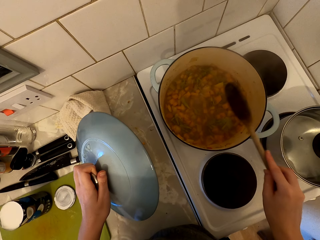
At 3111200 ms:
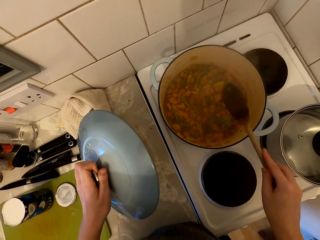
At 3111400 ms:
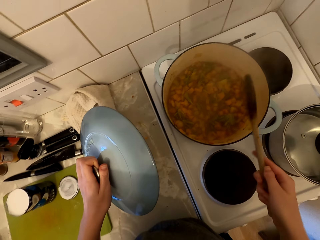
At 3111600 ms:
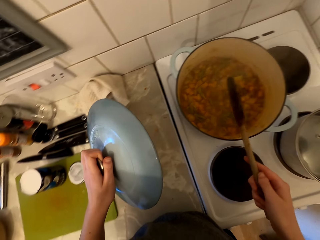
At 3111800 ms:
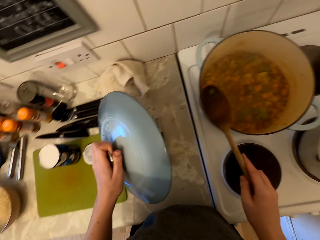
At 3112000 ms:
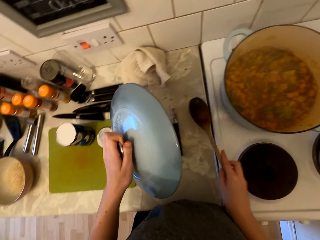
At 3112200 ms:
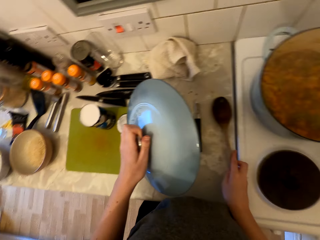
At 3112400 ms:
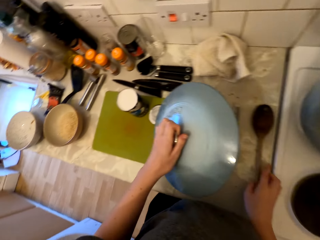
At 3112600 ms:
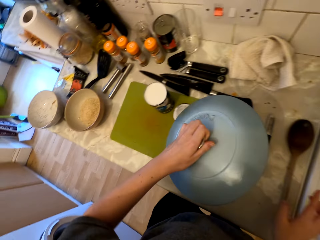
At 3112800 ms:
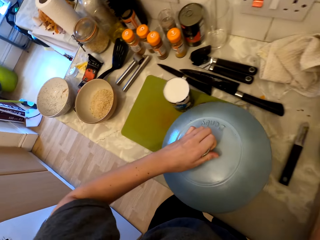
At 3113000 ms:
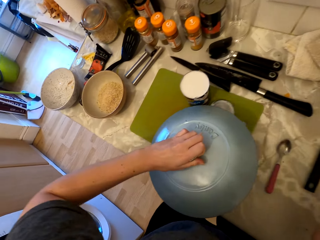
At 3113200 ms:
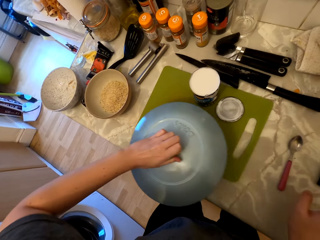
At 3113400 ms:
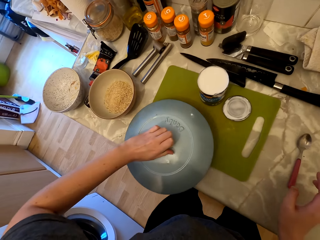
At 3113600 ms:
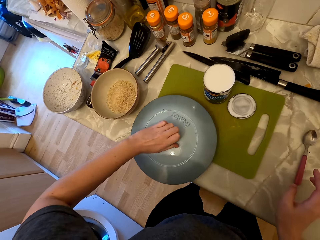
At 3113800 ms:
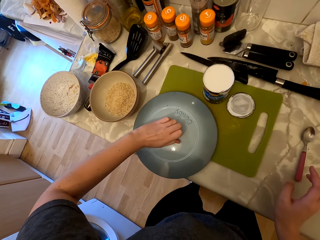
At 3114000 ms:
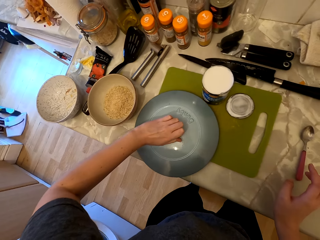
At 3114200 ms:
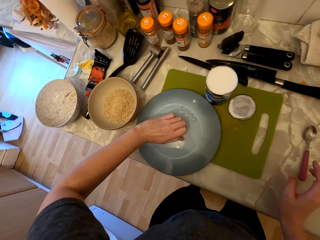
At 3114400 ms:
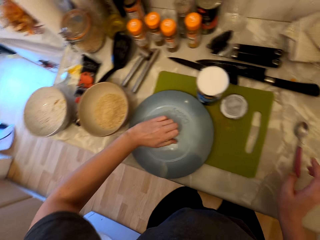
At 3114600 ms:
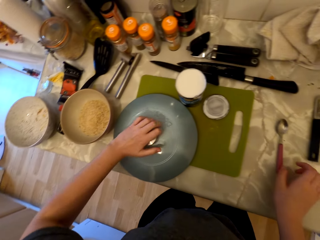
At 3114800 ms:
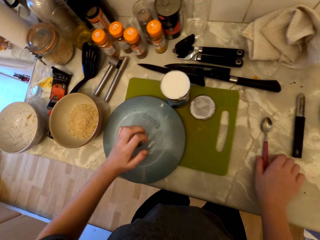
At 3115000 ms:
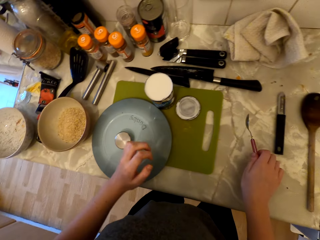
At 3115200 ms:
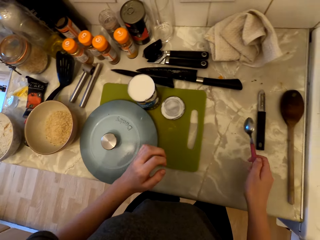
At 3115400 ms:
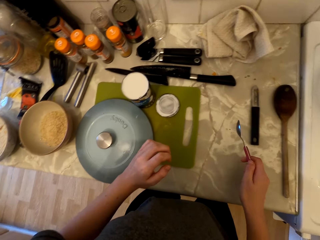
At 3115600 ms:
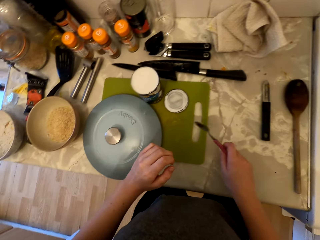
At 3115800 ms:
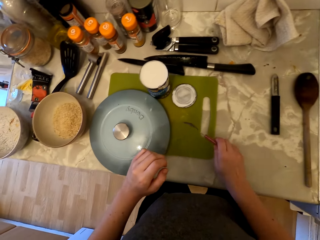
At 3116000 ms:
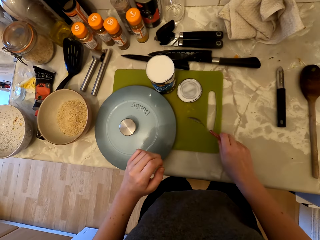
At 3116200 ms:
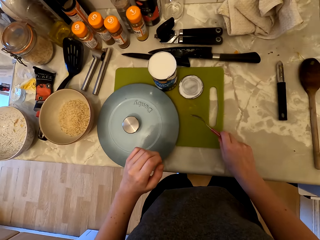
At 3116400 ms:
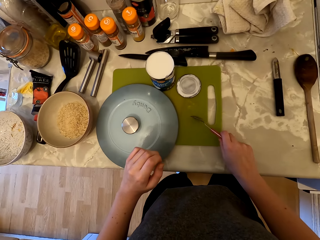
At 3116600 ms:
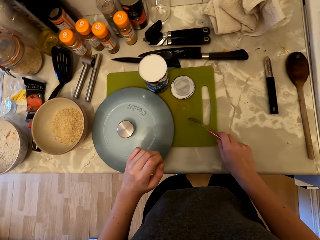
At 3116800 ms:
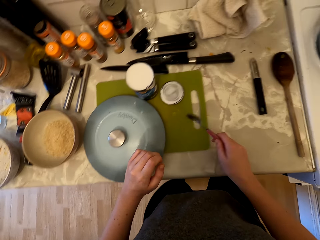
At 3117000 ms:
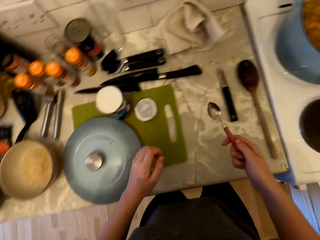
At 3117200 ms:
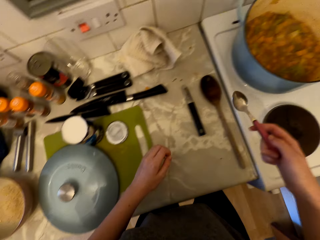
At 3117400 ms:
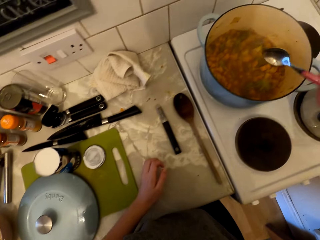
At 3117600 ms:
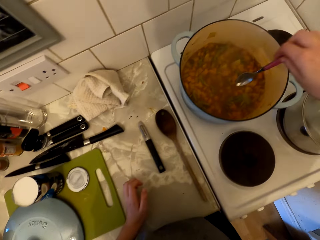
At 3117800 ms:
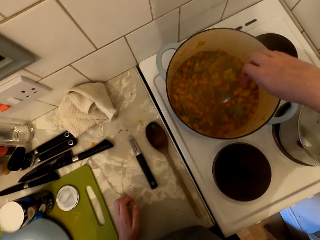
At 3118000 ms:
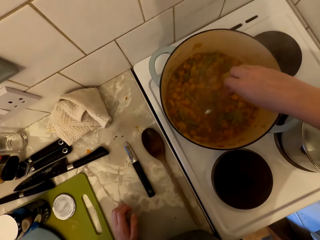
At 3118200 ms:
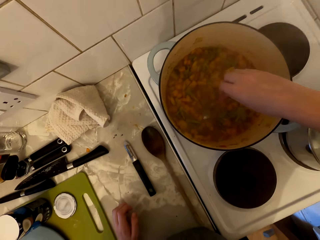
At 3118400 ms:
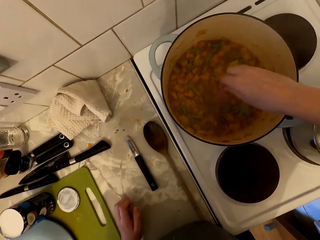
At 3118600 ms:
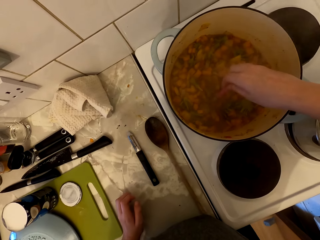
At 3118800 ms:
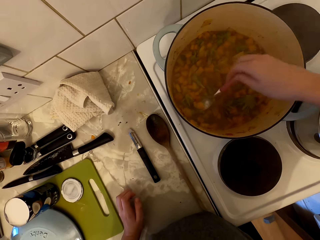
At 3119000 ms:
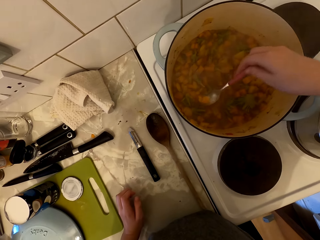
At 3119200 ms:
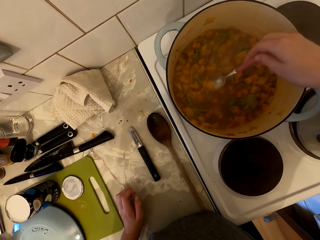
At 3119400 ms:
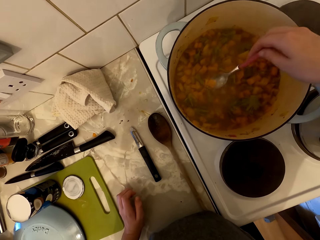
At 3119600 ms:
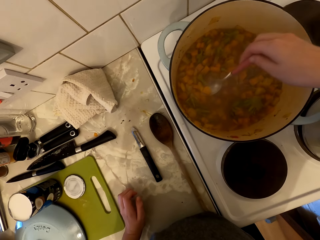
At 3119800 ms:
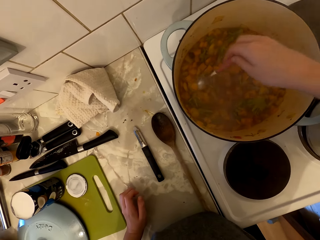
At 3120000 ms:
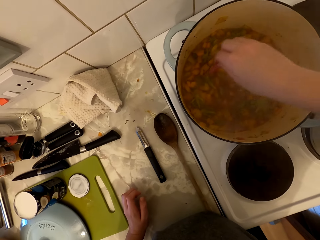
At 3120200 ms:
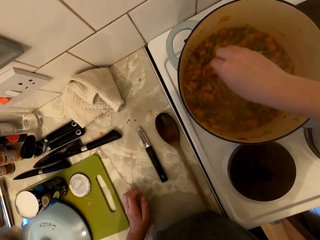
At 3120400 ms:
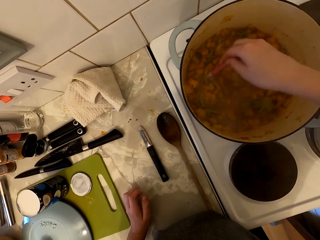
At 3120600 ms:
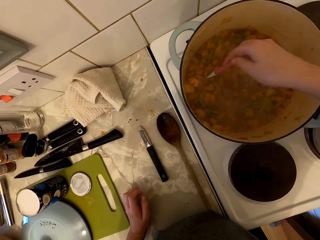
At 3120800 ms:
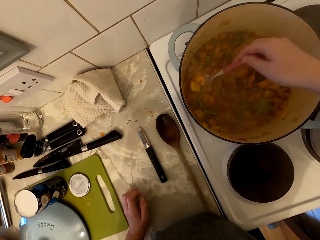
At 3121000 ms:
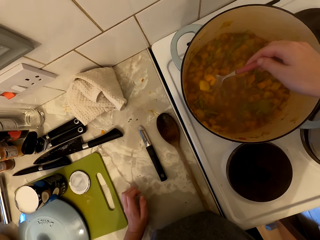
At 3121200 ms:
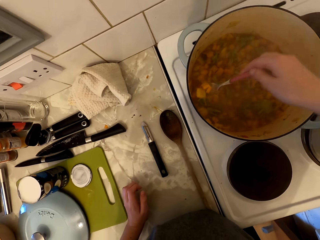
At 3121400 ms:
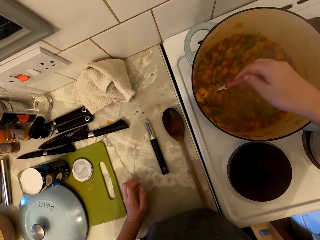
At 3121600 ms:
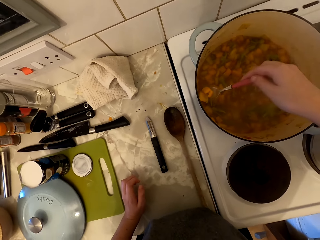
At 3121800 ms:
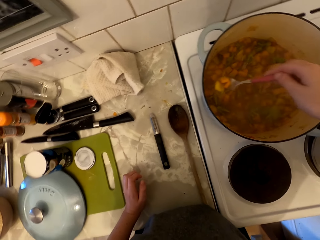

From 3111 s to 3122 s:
The camera wearer hits the cooking stick on the cooking pan. They put the cooking stick on the counter. They put the lid on the counter. They pick up the spoon. They hit the spoon on the cooking board. They scoop the food on the cooking pan on the spoon.

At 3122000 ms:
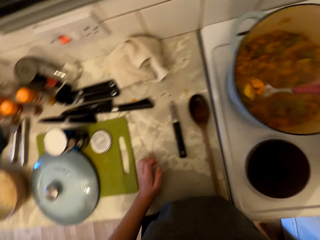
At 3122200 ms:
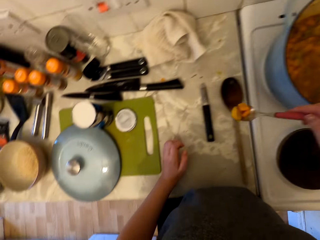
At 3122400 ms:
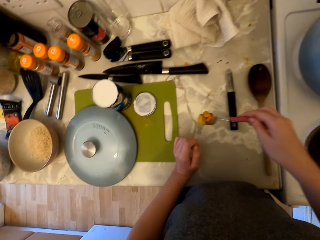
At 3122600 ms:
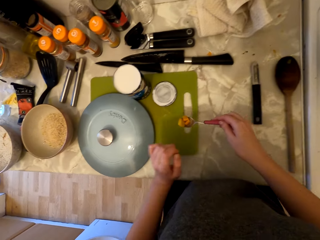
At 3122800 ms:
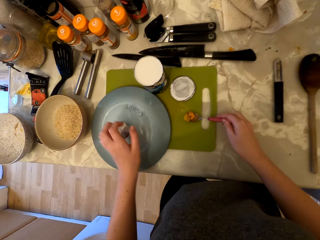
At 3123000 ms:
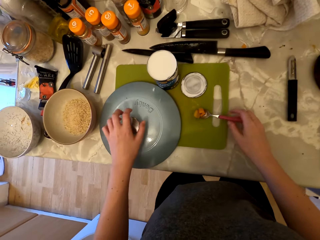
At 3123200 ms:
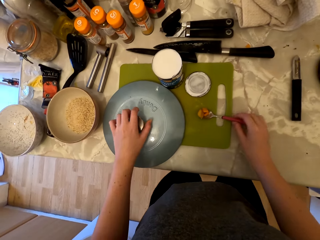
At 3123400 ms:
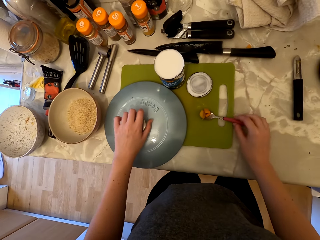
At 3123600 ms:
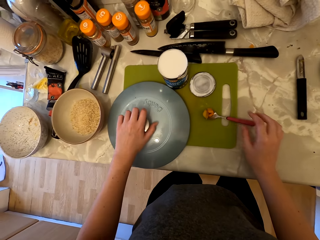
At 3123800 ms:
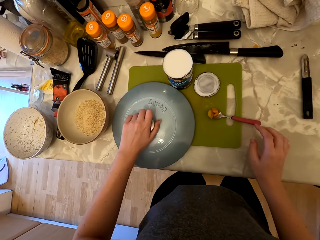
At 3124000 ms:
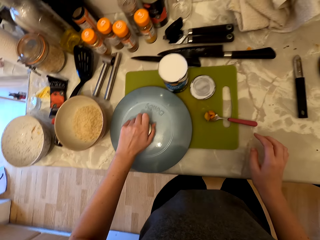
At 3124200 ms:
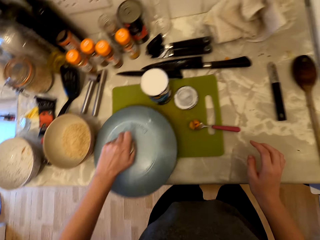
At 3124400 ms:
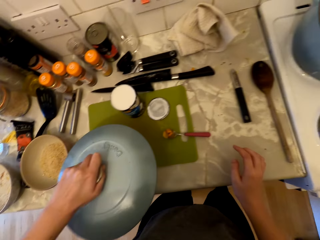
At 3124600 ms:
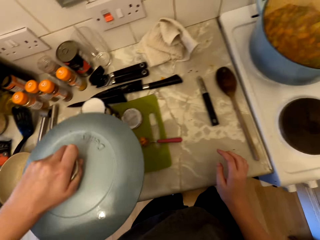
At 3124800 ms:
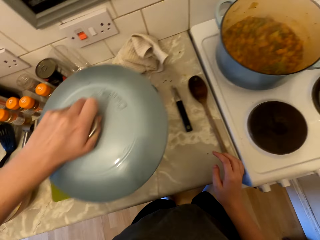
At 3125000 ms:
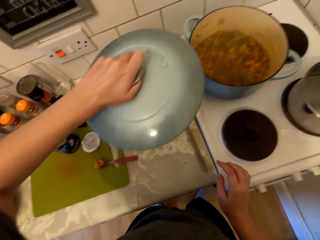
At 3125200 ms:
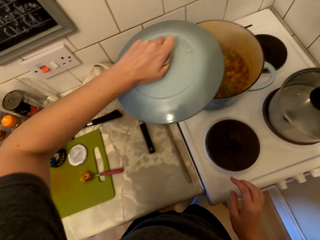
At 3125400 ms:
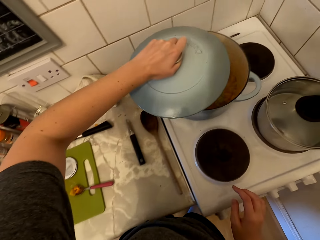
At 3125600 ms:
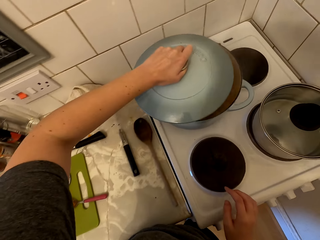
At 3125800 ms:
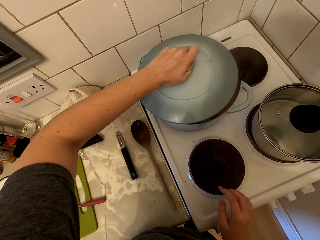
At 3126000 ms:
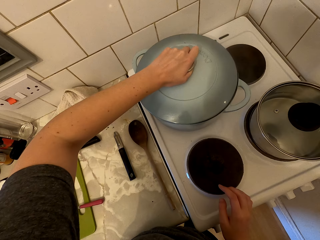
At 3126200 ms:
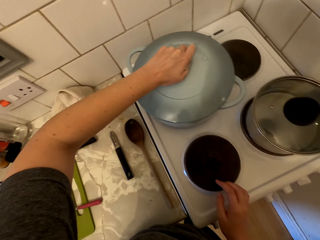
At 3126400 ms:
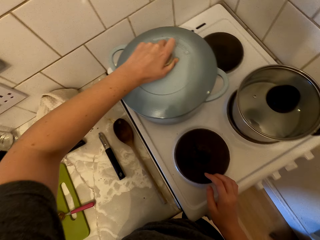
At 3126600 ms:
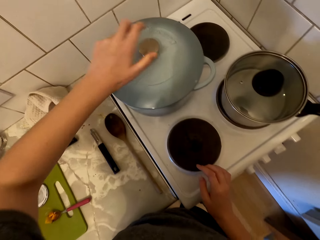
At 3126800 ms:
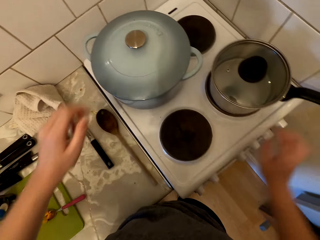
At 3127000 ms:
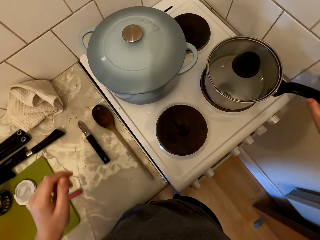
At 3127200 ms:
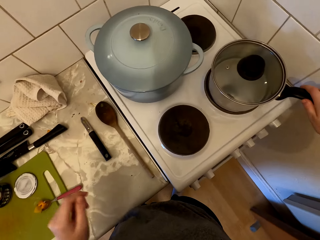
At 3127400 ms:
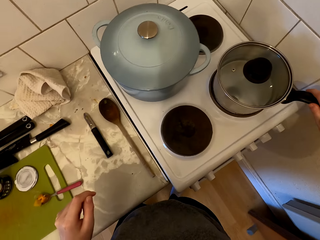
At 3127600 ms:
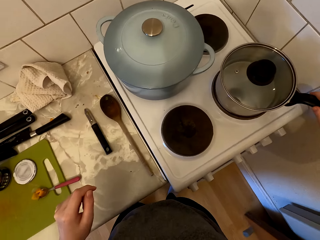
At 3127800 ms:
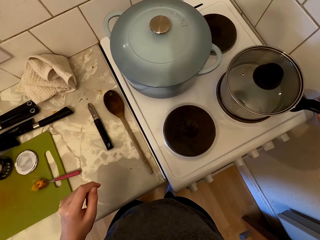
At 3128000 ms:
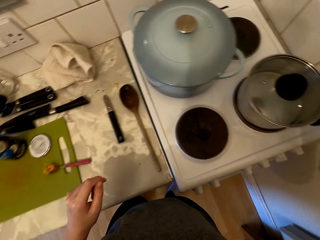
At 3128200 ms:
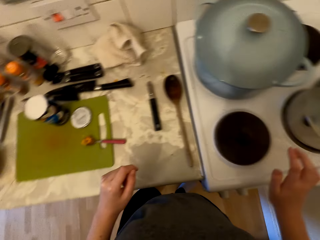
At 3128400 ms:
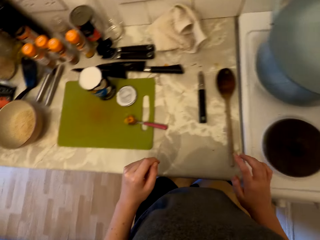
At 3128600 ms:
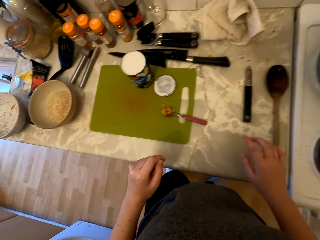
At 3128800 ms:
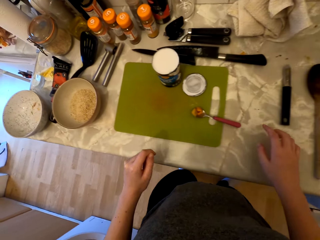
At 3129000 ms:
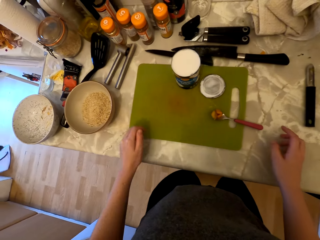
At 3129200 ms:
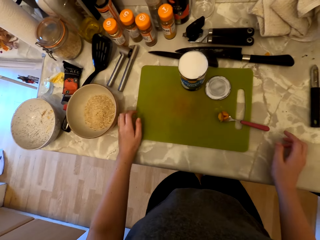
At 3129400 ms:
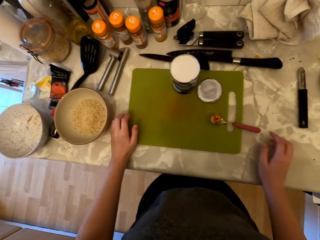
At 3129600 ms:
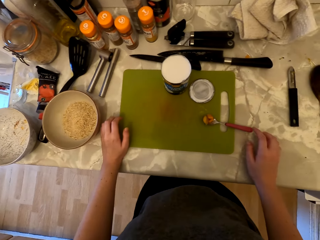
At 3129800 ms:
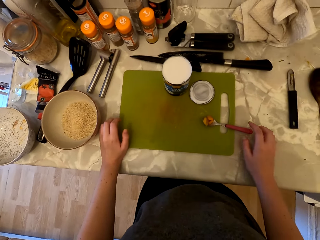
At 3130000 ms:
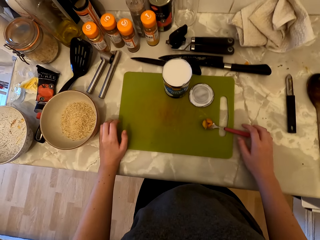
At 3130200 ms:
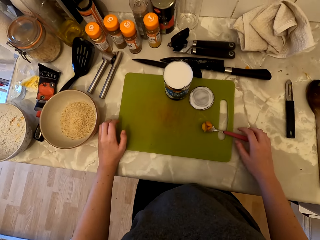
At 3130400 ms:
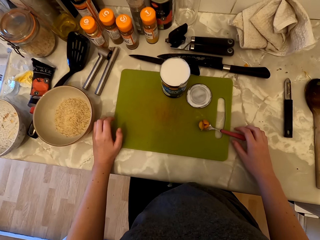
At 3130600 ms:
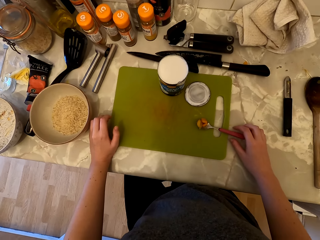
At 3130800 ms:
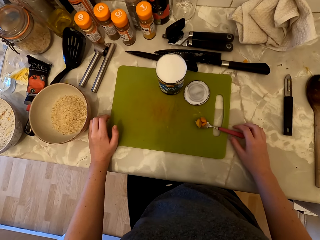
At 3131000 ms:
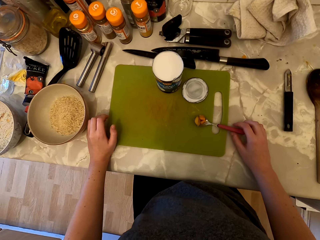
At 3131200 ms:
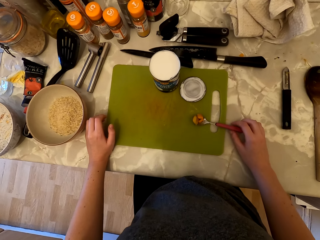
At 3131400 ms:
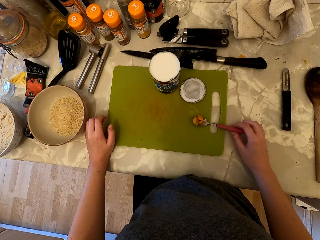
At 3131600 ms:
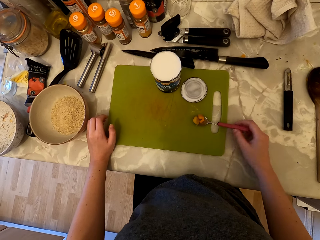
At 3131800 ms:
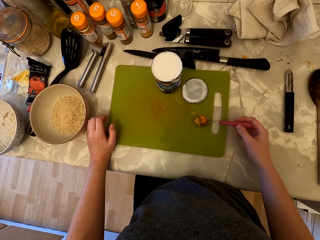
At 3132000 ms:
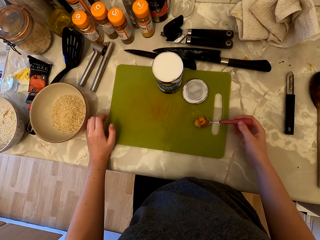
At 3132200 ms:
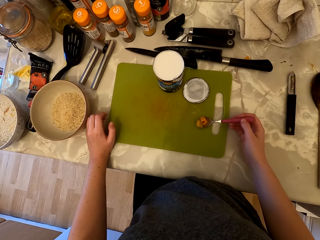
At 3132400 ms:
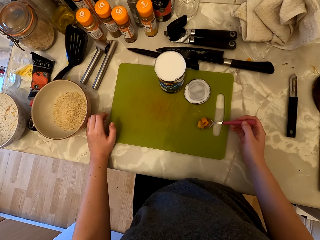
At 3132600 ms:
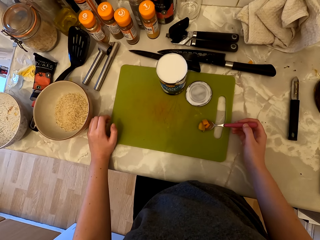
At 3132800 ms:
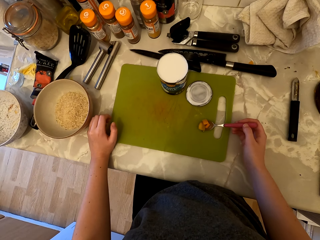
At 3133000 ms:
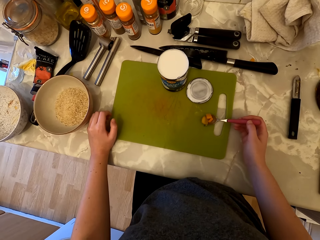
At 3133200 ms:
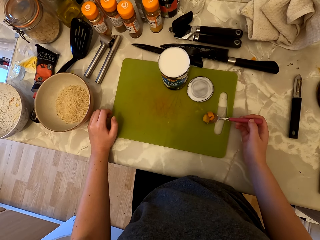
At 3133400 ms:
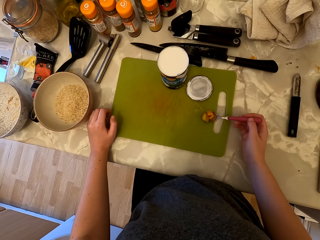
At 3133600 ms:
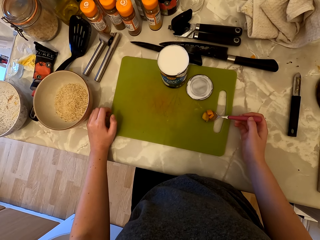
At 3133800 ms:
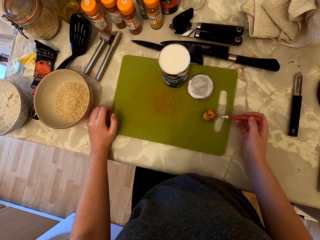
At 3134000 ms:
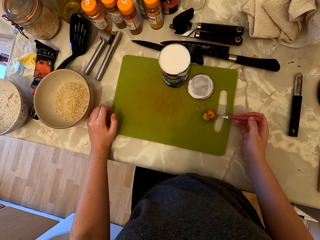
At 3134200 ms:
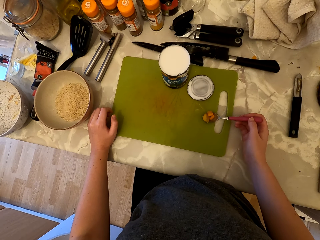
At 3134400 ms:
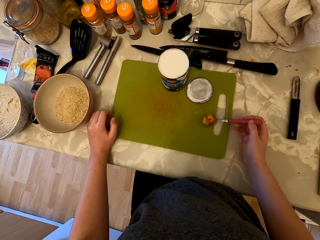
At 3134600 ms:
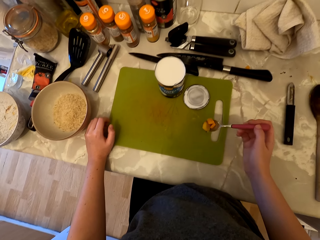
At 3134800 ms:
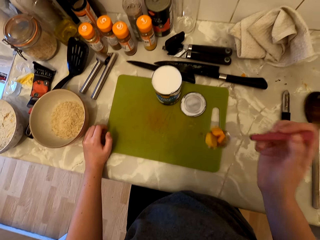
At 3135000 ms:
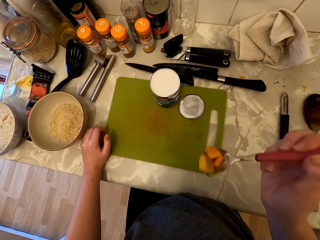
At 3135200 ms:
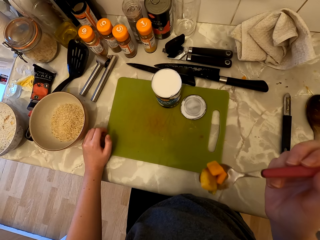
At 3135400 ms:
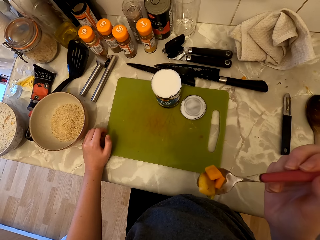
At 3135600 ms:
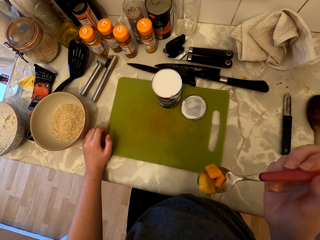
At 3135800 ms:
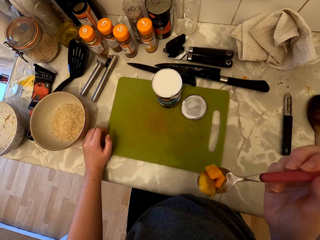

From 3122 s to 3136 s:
The camera wearer puts the food in the spoon on the counter. They pick up the lid. They close the cooking pan with the lid. They touch the cooking pan. They pick up the spoon. They look at the food in the spoon.
